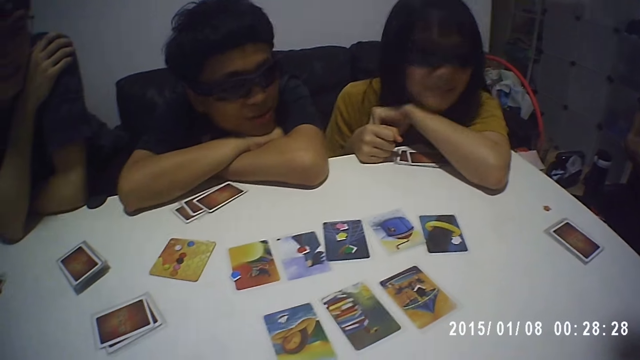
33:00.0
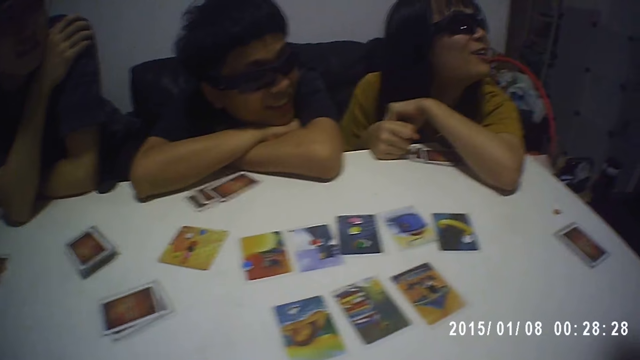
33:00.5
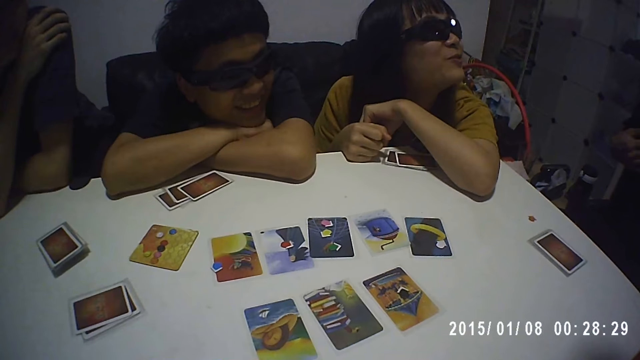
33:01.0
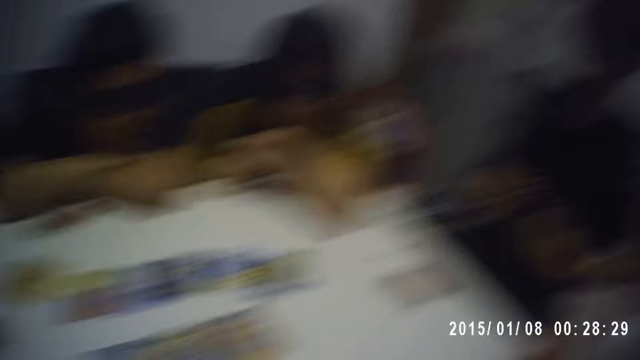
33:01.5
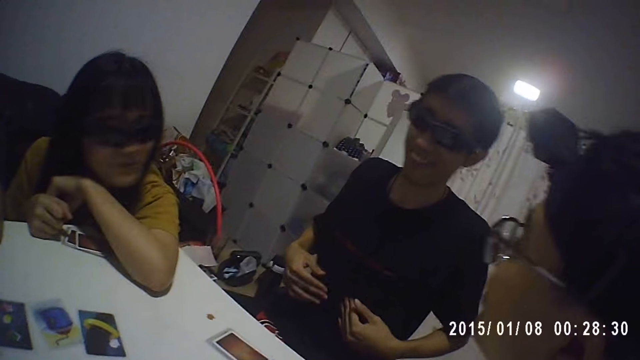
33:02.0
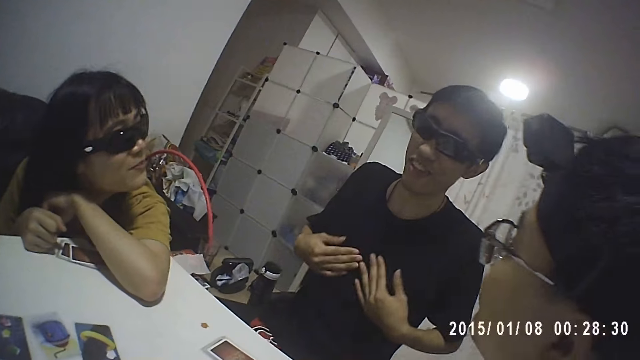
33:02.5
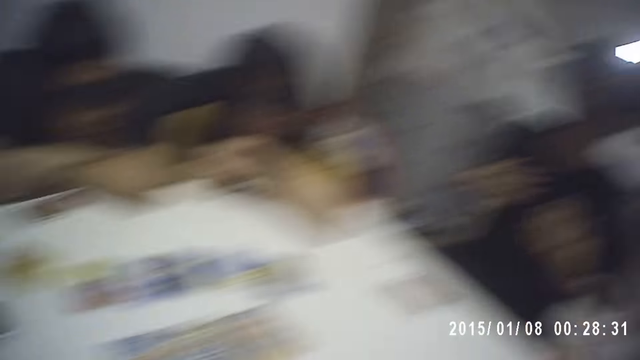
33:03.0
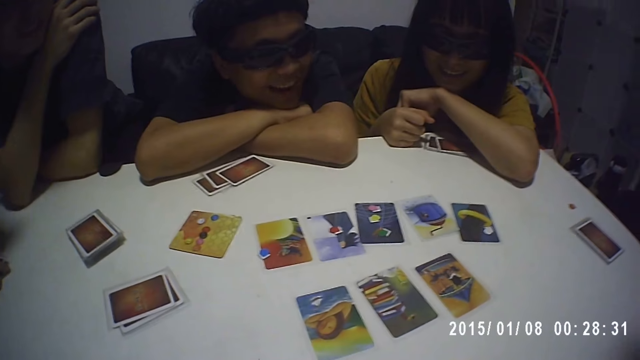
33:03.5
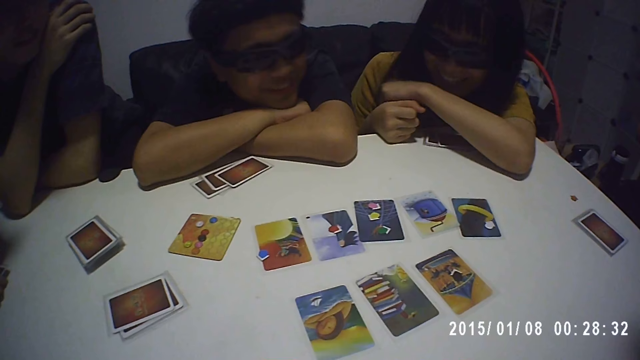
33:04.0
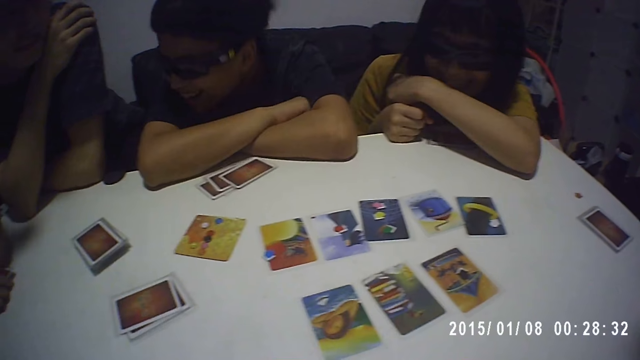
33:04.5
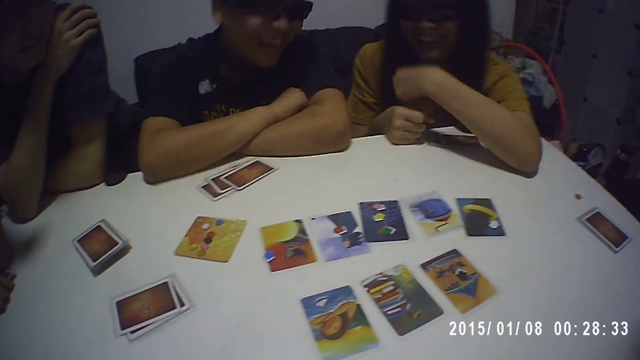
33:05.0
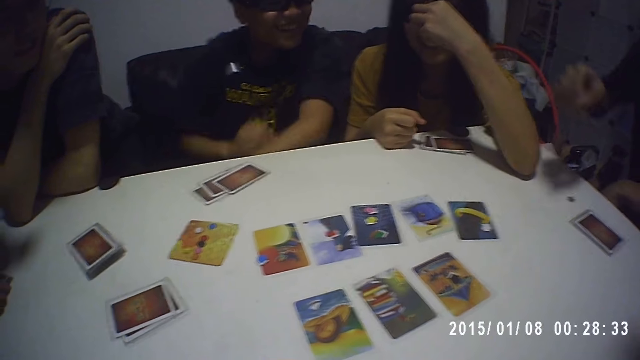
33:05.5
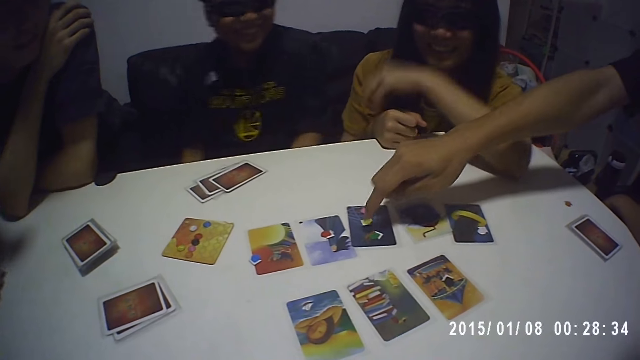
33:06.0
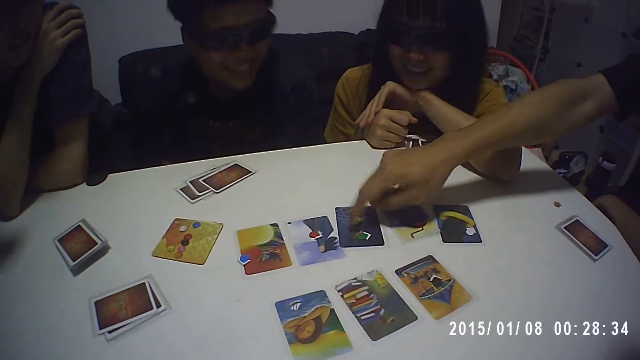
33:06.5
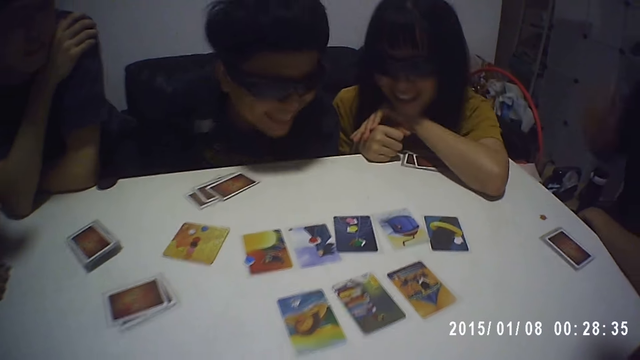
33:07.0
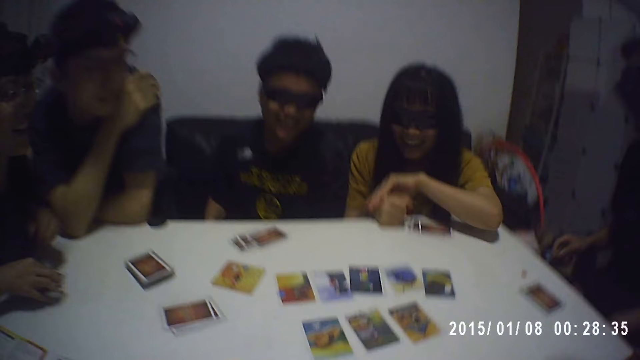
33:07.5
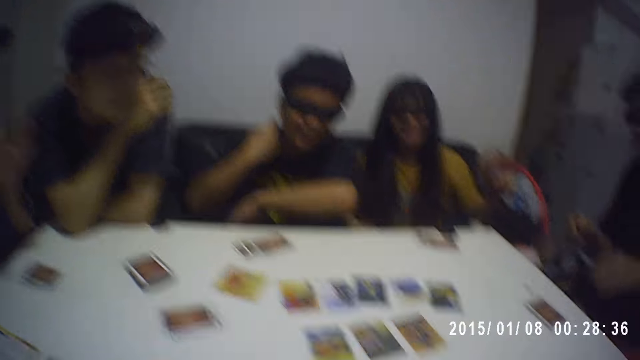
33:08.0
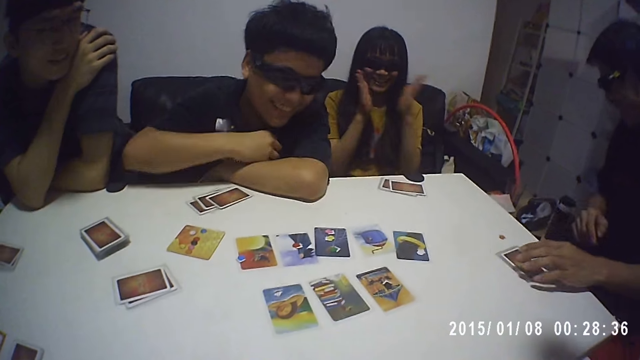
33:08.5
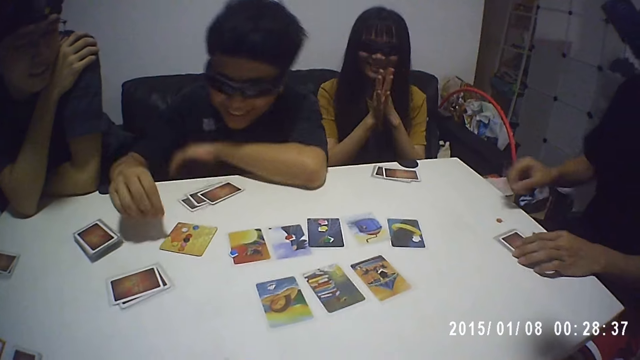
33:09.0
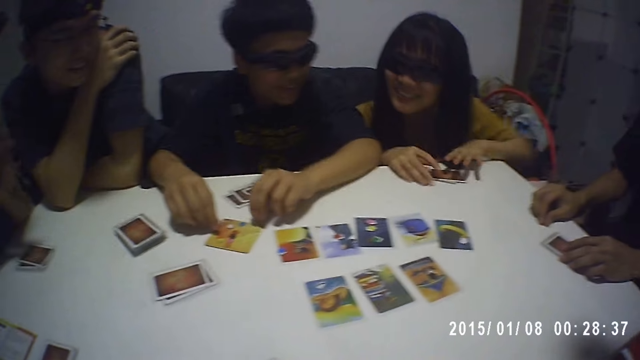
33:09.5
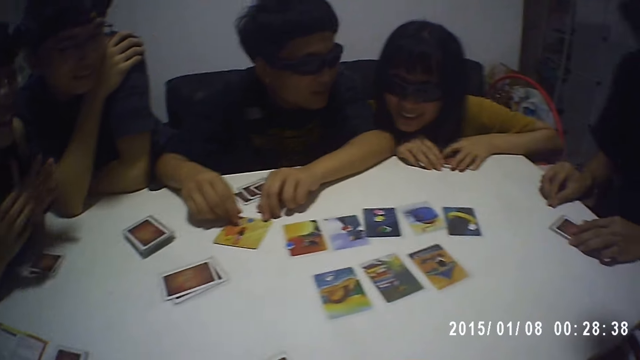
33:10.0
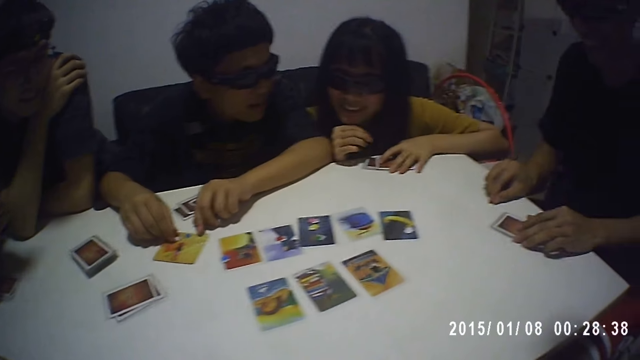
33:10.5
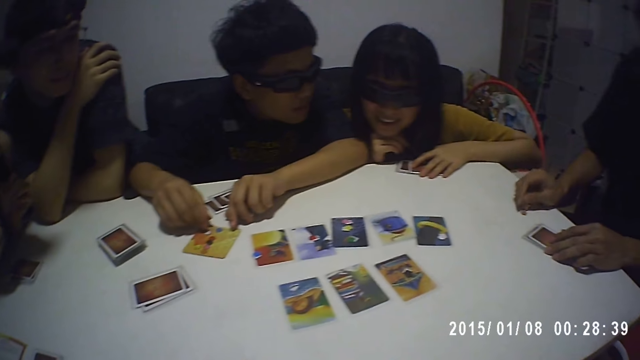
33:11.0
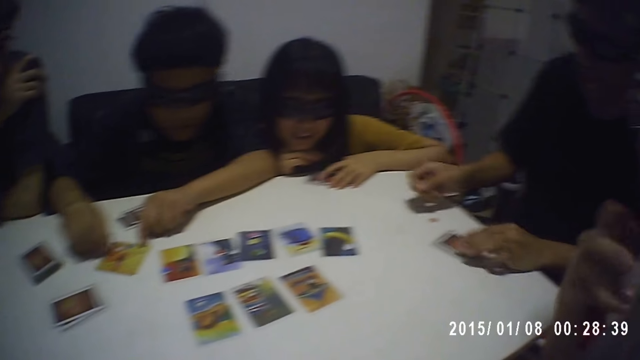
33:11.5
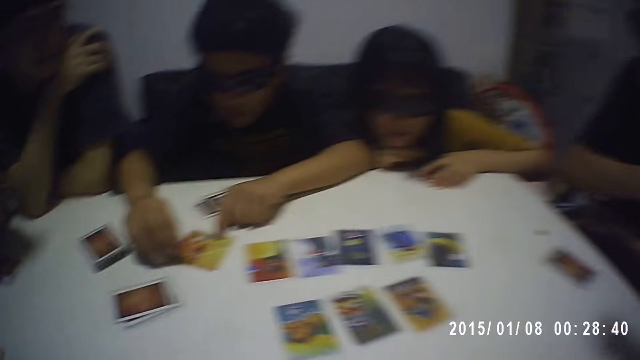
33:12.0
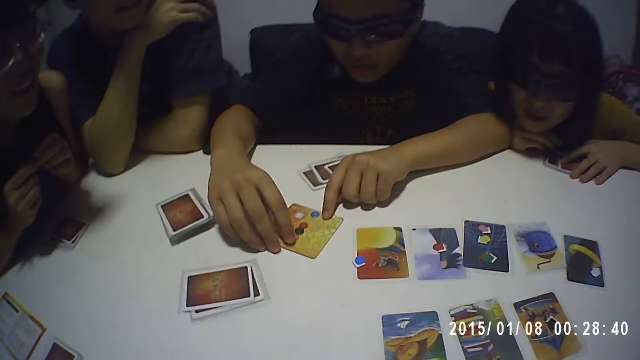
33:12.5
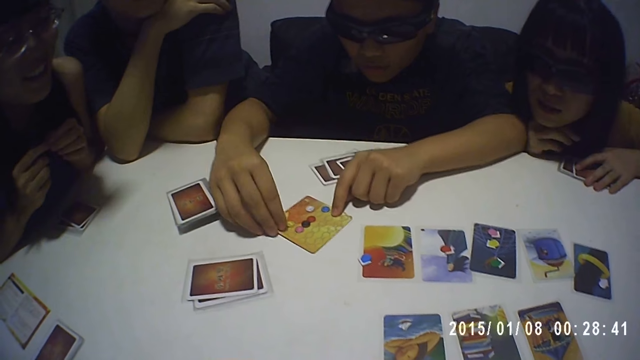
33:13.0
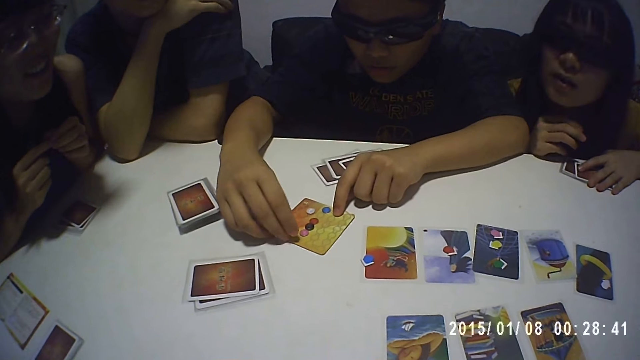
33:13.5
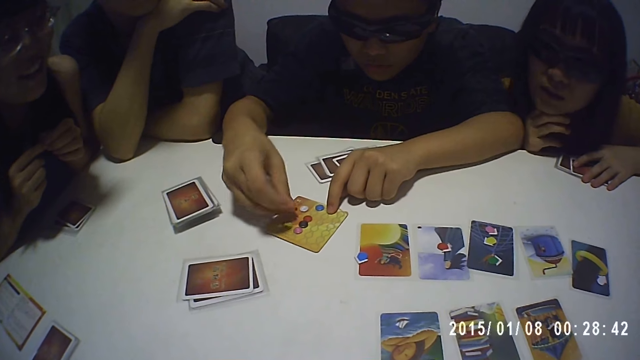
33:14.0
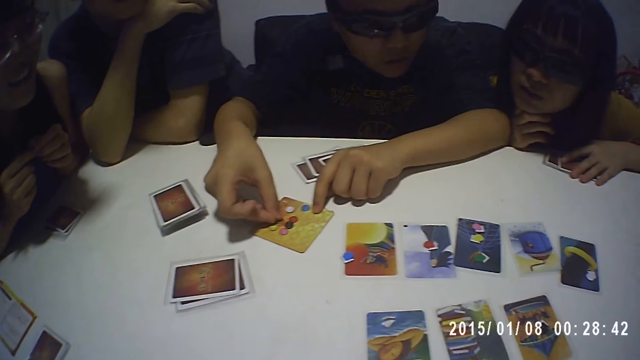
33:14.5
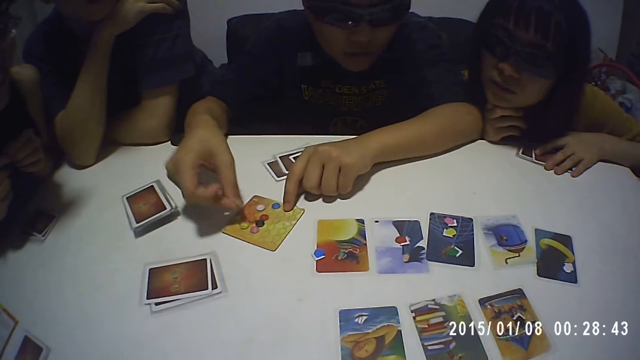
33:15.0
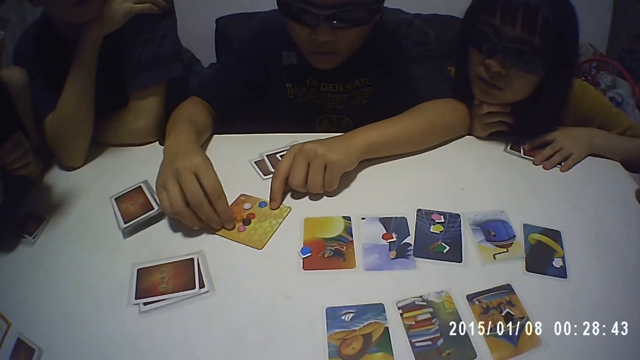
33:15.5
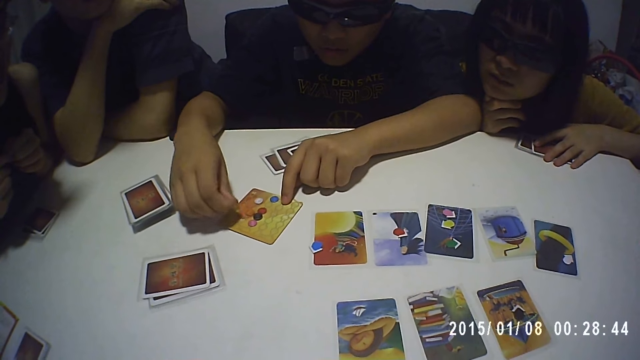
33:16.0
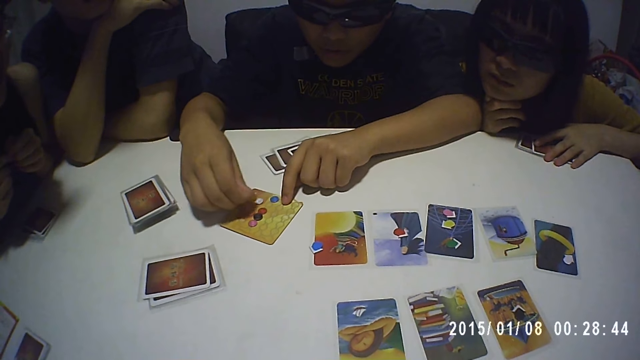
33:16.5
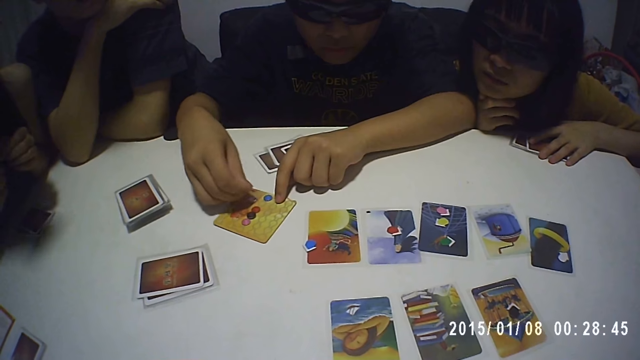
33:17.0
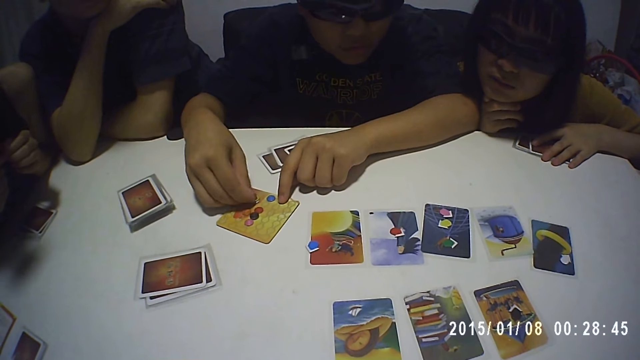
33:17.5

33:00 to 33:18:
The camera wearer interacts with a man. Another man shuffles dice on a card with his right hand.

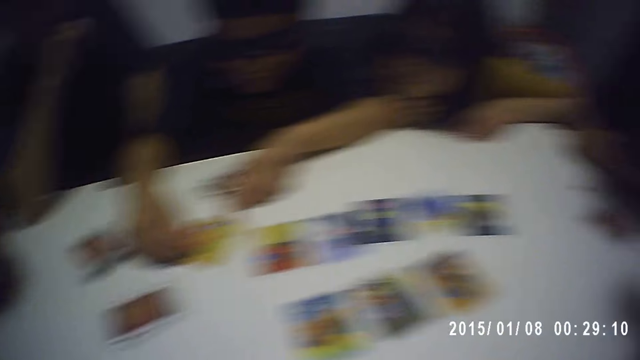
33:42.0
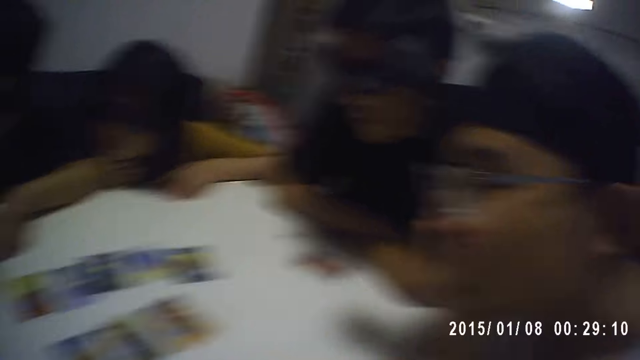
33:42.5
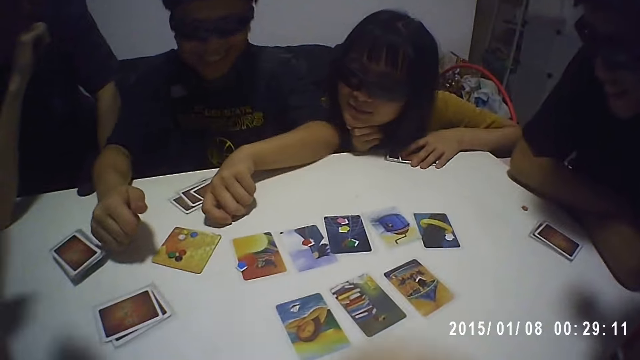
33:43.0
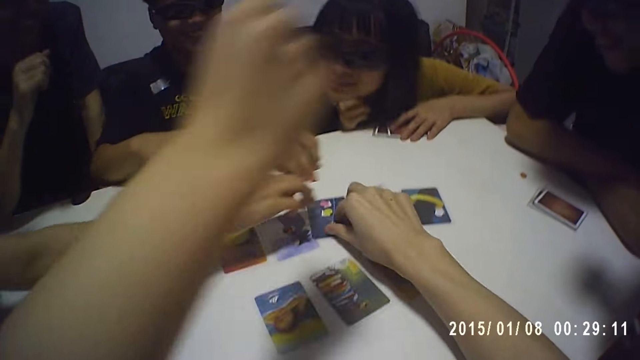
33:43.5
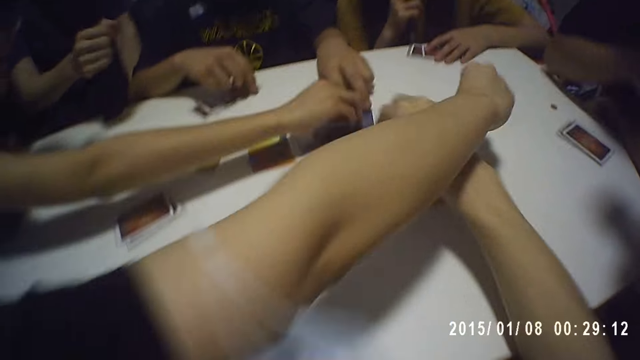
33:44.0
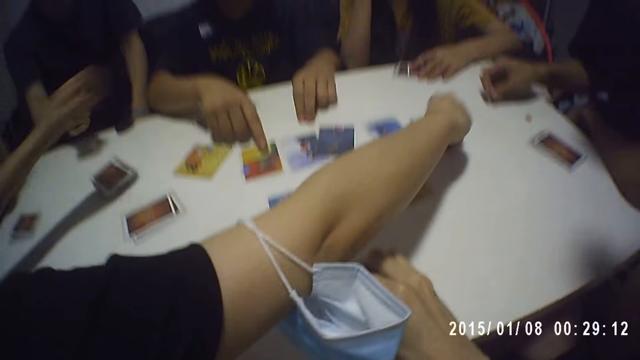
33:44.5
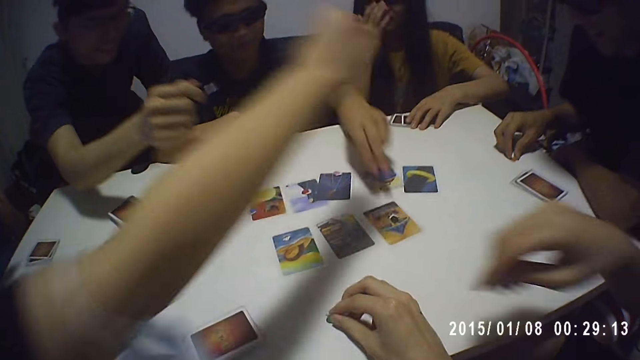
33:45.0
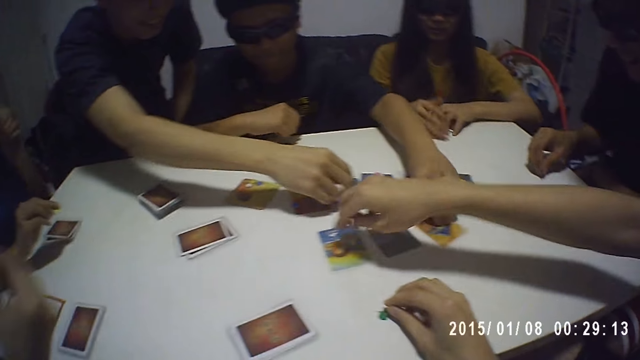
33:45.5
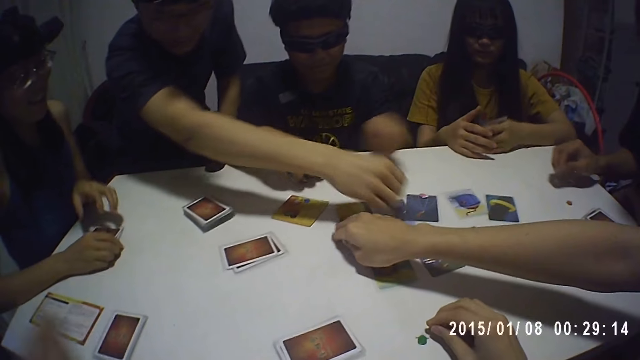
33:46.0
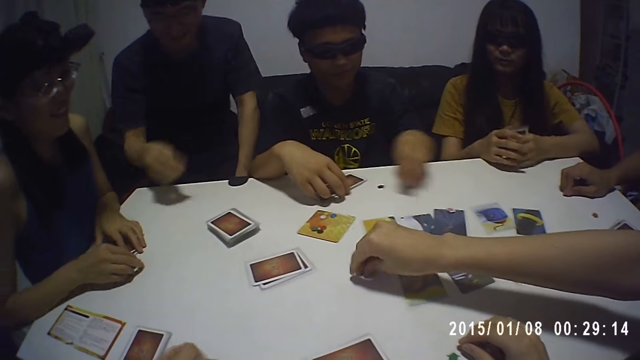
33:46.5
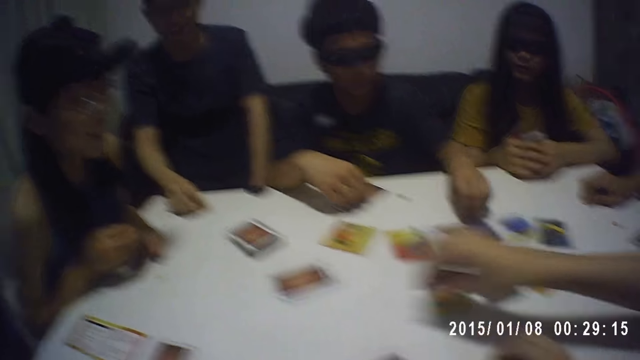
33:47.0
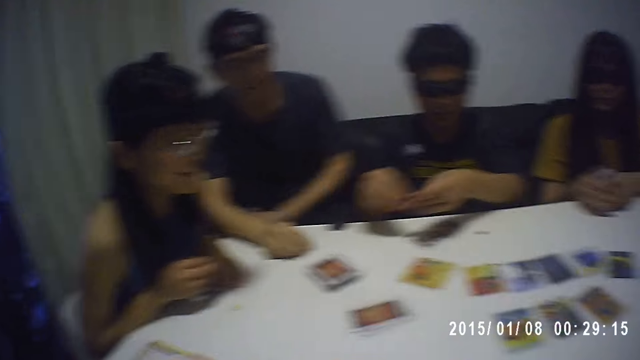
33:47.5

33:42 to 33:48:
The camera wearer, a man, a woman, another woman, another man, another woman, another man and another man pick a card each from the table.
